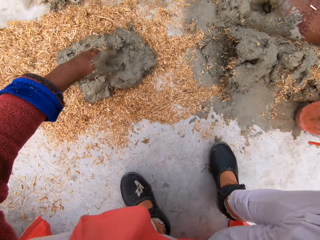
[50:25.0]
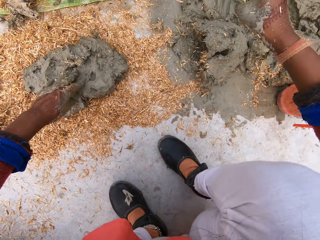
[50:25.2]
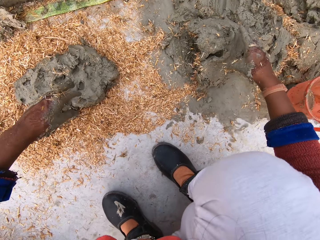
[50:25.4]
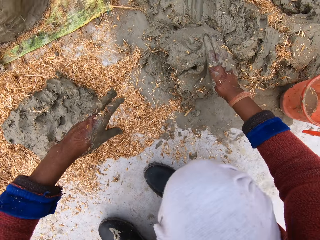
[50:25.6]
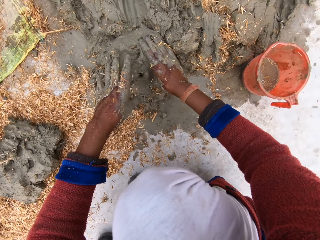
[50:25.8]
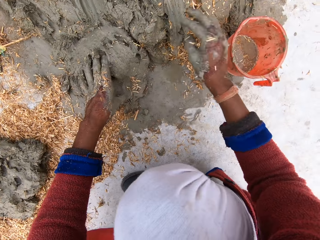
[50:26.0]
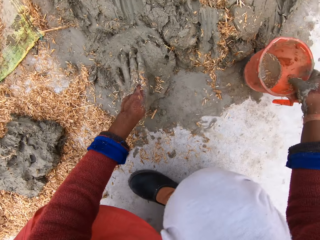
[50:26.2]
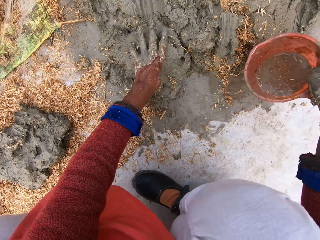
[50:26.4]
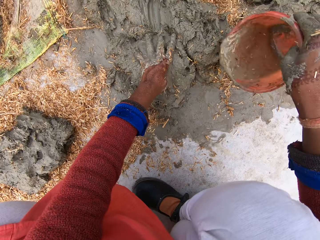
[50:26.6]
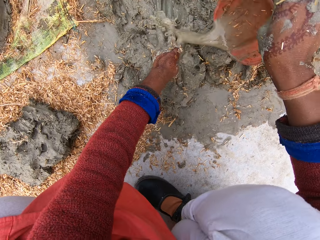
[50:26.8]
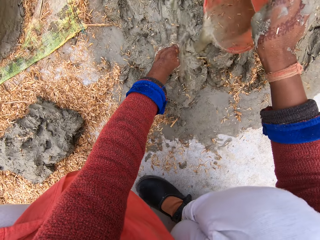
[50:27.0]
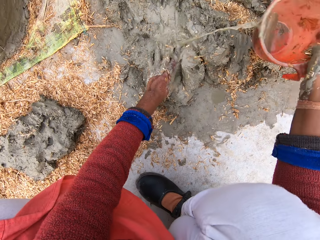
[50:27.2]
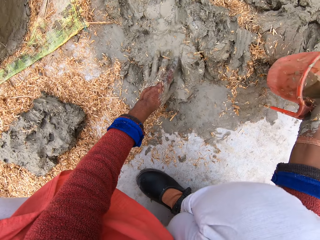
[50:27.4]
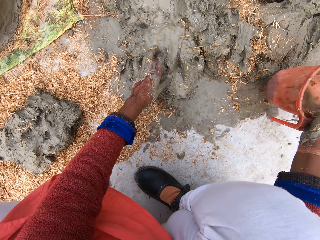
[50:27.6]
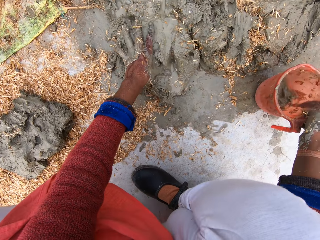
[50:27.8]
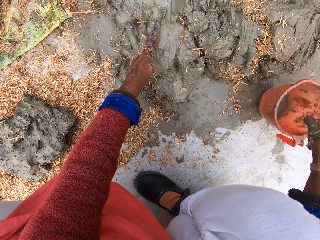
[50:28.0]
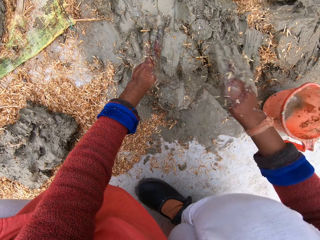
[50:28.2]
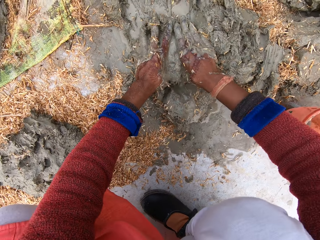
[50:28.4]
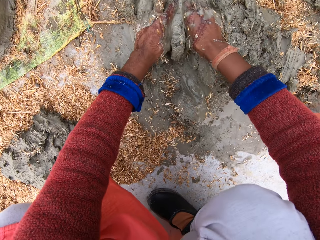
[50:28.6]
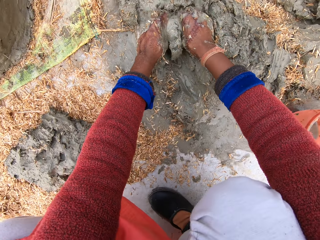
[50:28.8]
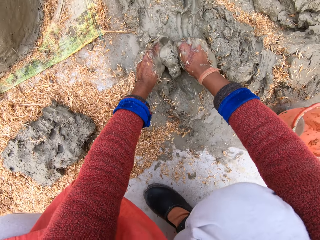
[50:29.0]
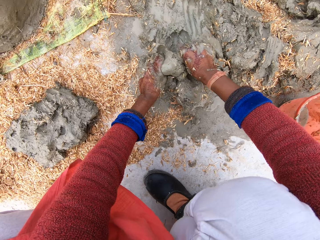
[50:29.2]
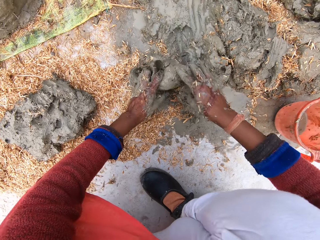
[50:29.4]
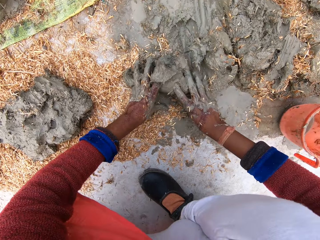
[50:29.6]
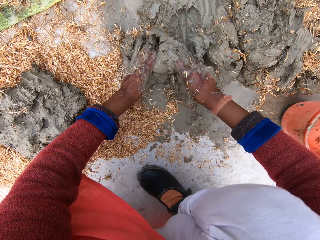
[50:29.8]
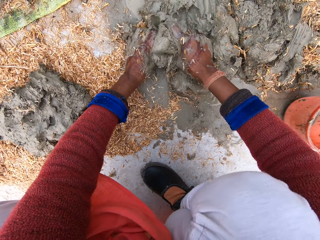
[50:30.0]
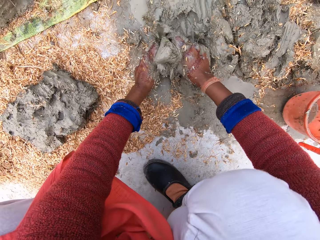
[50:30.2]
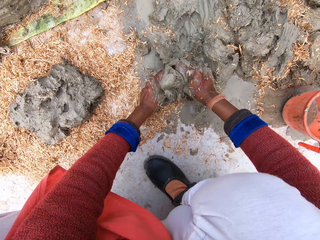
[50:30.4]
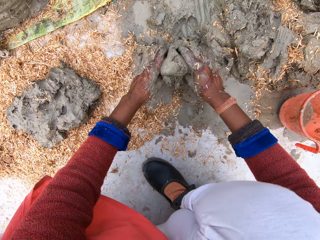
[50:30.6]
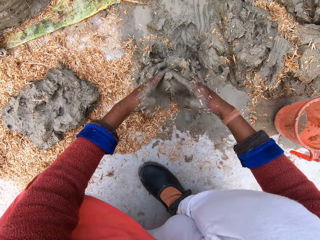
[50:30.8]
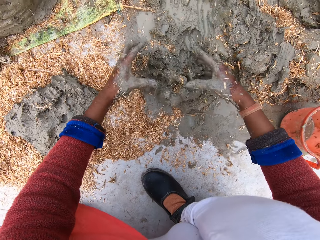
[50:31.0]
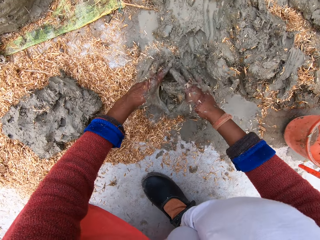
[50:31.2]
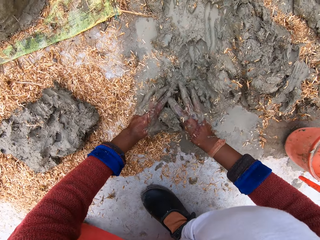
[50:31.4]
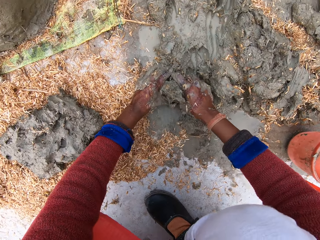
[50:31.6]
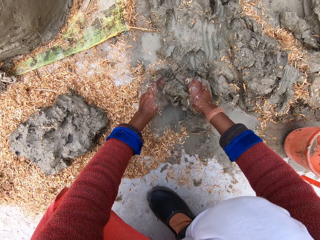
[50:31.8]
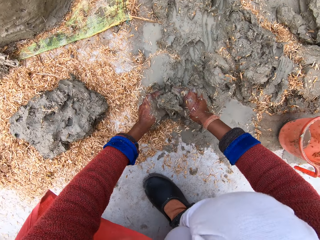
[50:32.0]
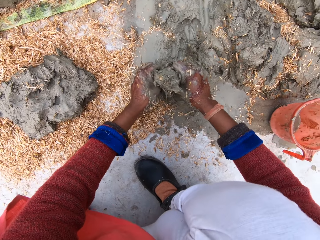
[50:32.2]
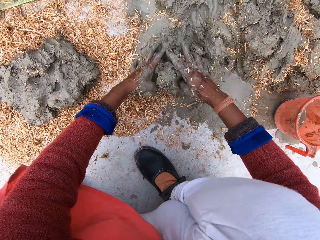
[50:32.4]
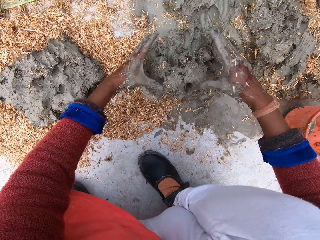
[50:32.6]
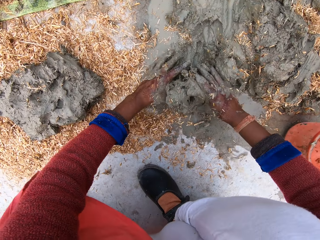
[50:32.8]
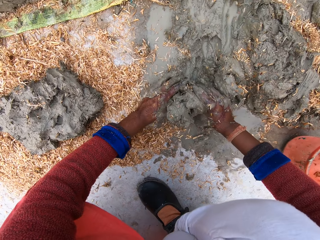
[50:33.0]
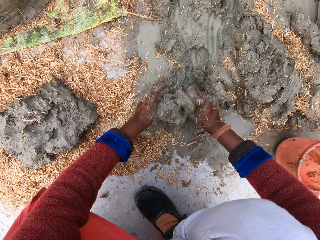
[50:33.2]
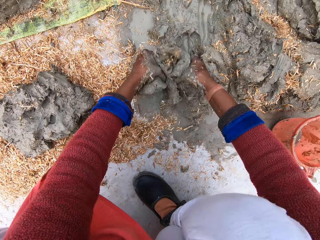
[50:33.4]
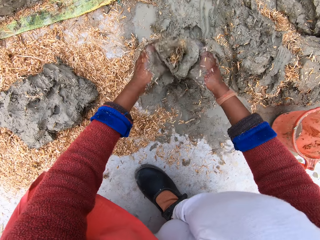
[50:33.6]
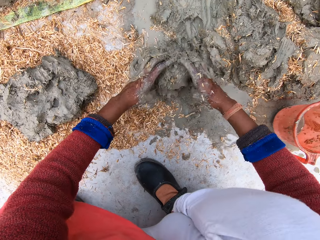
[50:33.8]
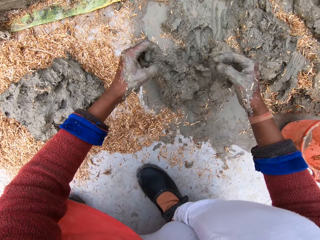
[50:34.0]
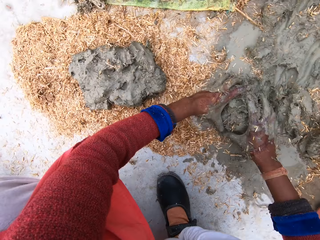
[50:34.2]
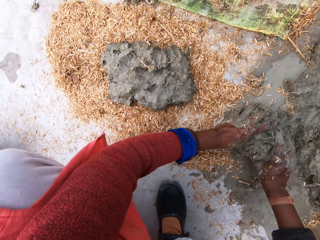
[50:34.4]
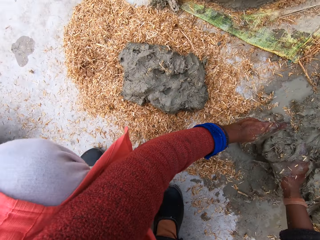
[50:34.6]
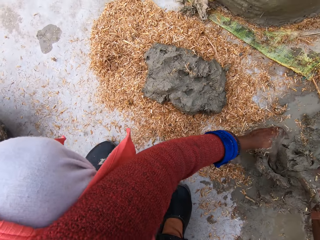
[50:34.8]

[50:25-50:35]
The camera wearer presses clay soil. She picks up the cup of water on the floor with her left hand. She pours water from the cup on the clay. She puts the cup in her right hand on the floor. She mixes the clay with both hands. She pulls the clay soil. She molds the clay soil. She turns the clay soil.

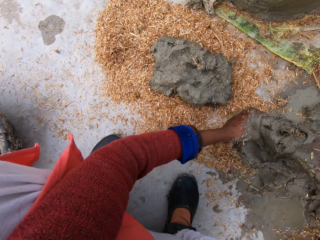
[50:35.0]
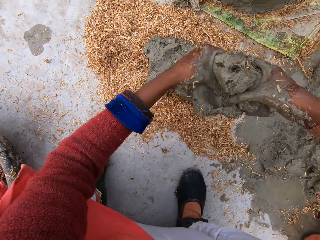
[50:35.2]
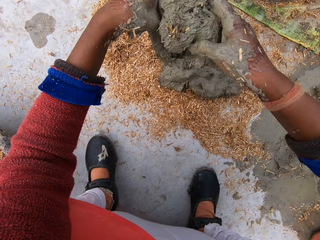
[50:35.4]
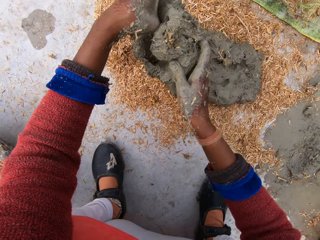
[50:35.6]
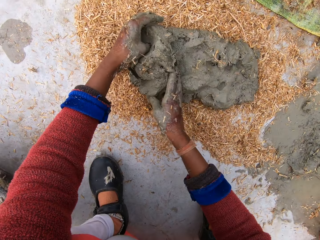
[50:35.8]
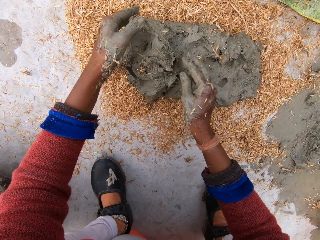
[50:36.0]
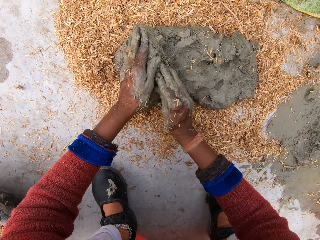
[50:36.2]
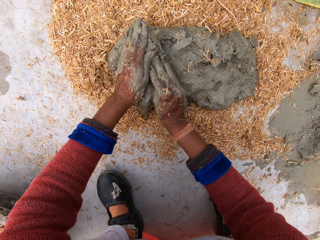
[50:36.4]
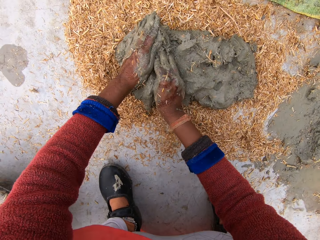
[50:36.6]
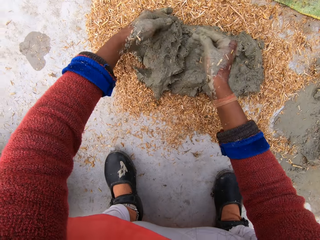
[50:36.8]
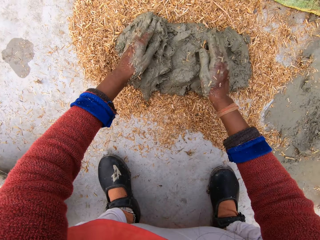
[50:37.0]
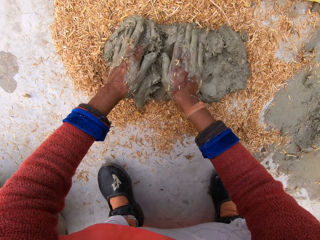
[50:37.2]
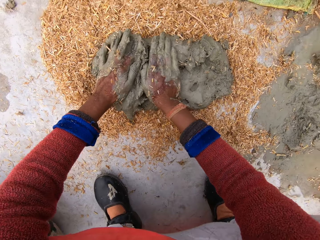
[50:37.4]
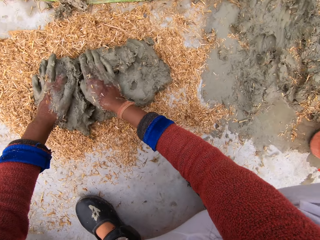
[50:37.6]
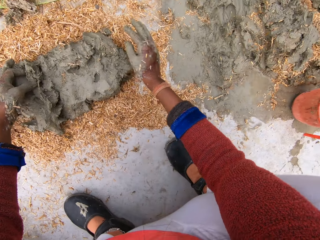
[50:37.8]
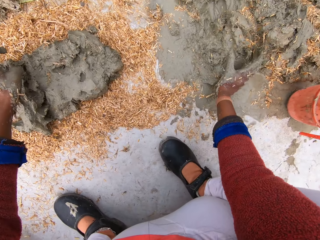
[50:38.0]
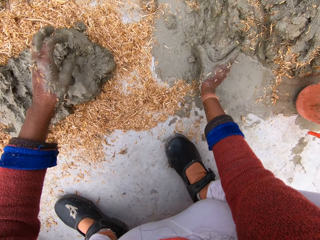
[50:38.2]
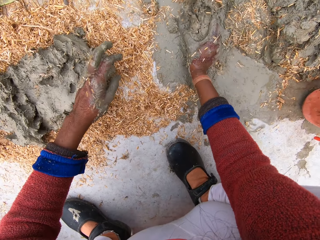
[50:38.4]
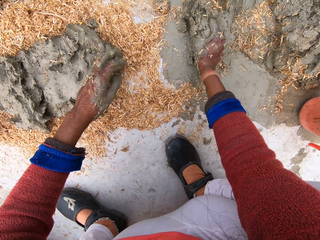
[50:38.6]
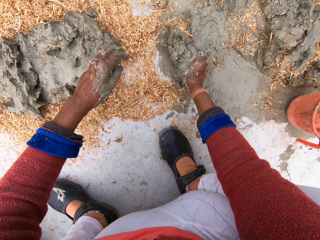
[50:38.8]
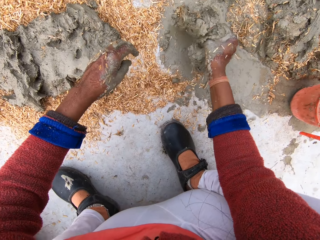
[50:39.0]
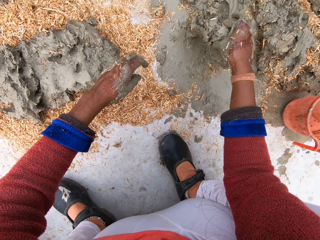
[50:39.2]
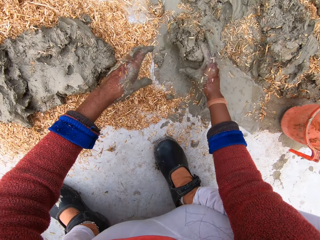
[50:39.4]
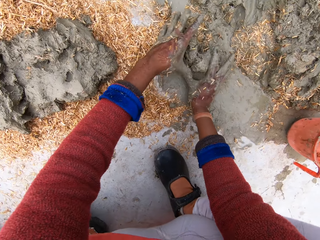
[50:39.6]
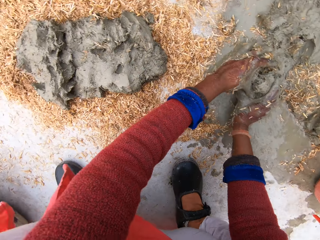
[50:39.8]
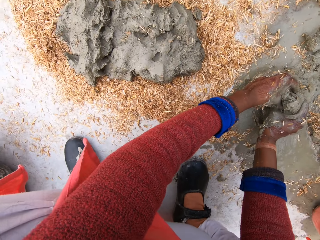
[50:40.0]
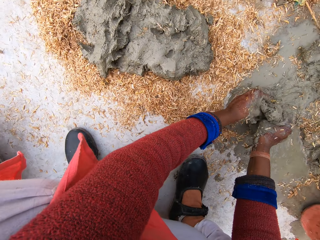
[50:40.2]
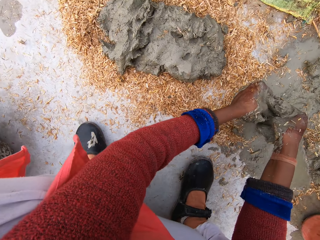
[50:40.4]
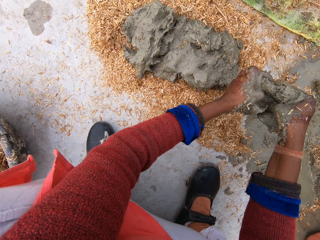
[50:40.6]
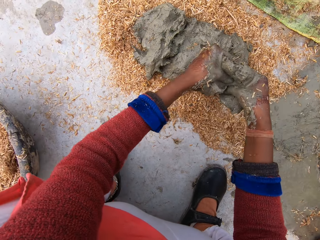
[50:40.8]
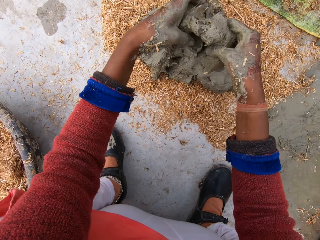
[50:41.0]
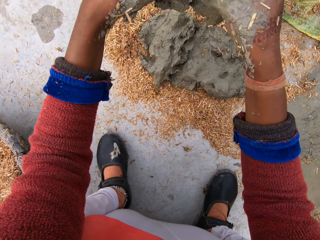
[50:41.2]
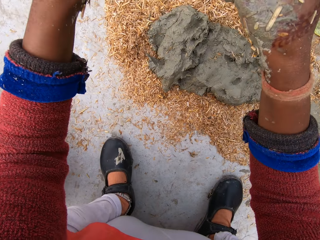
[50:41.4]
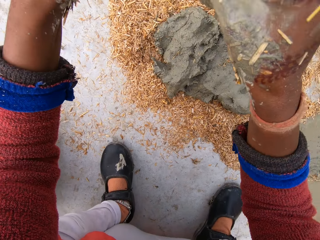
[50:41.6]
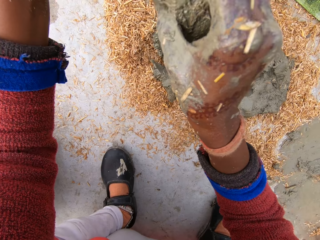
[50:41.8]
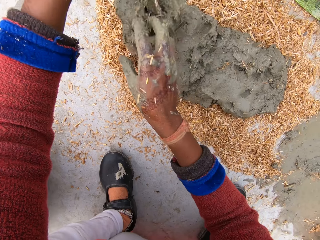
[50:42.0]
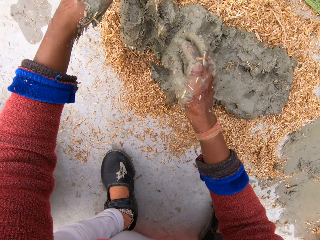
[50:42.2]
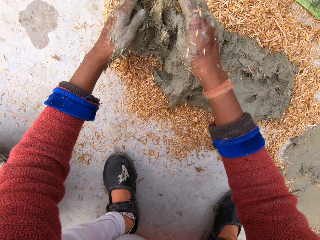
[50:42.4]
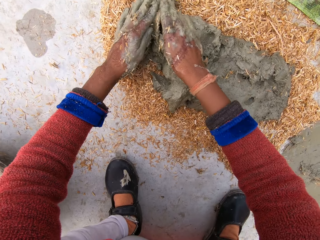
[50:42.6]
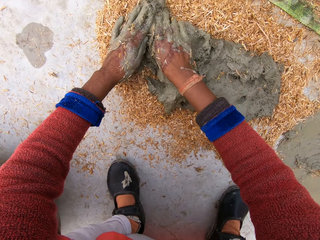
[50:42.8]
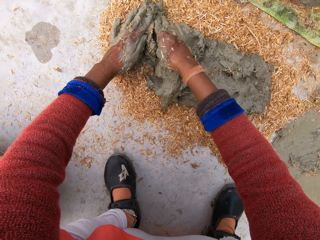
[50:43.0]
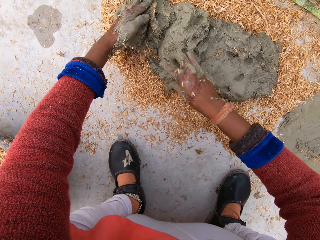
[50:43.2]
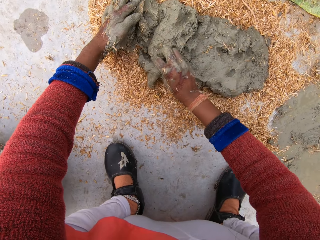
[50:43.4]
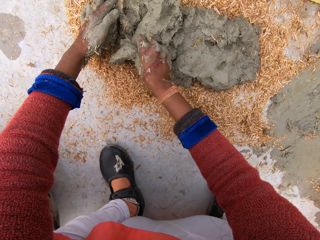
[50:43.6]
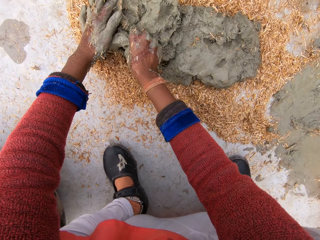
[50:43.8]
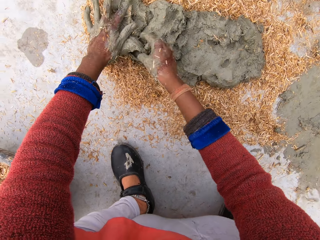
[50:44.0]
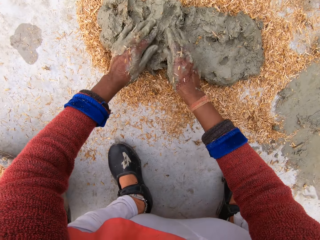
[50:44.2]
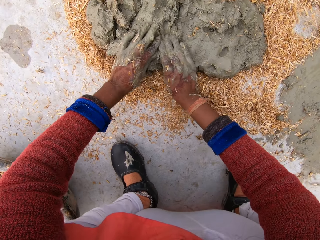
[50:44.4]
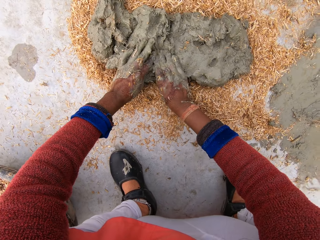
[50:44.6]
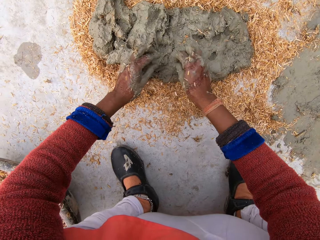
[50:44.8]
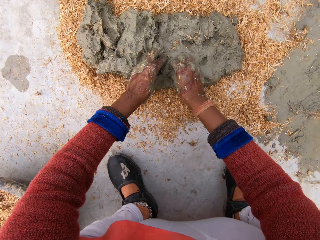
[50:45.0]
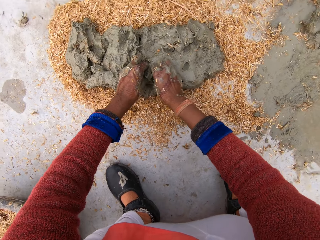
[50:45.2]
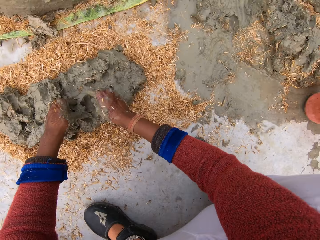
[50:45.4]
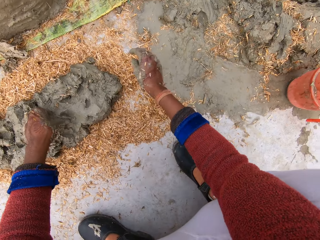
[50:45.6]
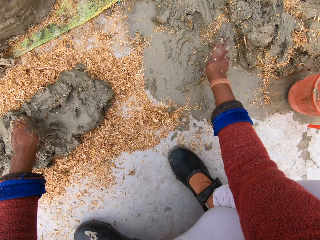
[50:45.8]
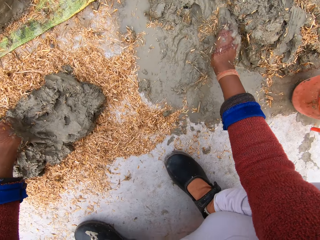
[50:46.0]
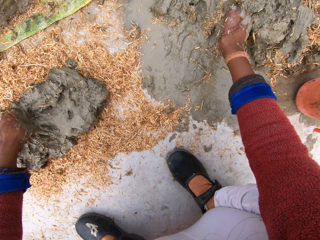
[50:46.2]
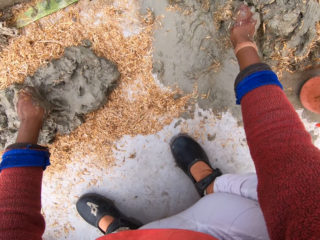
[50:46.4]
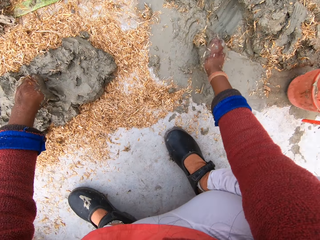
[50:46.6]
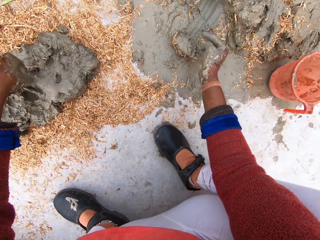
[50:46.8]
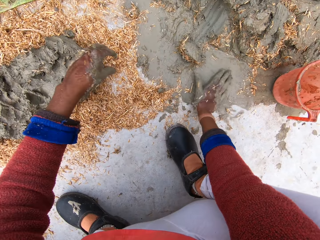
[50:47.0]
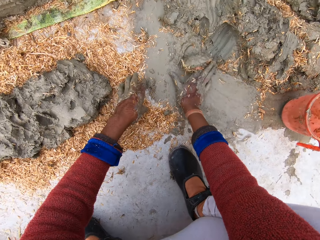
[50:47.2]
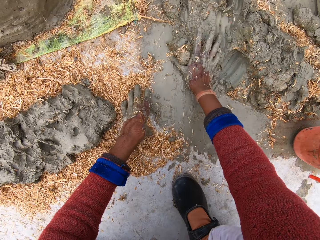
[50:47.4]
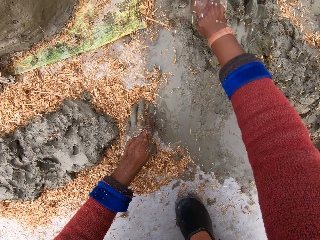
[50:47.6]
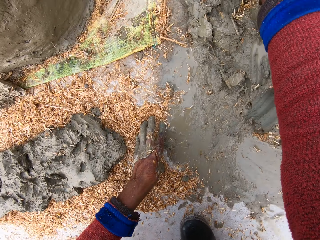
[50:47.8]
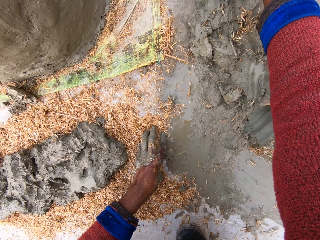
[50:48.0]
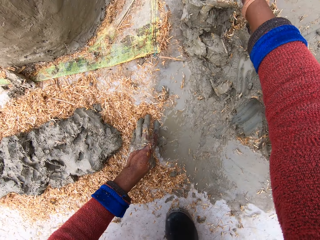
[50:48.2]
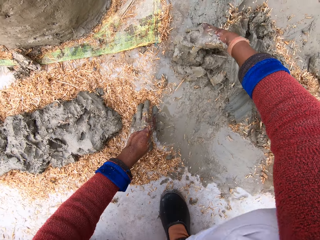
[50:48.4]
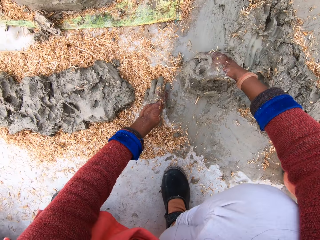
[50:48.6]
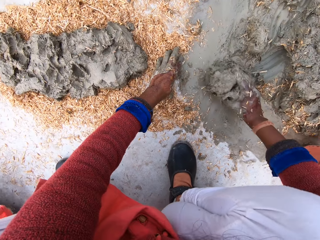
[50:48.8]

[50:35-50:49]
The camera wearer picks up the clay. She drops the clay on the sawdust. She presses the clay on the sawdust. She presses the clay soil again. She picks up another clay portion on the floor. She pulls the clay soil. She drops the clay on the sawdust. She presses the clay on the sawdust. She presses the clay soil repeatedly. She cuts out another portion of clay from the heap of clay with her right hand. She pulls the clay soil. She scrapes the clay on the floor with her right hand. She pushes the clay soil.
